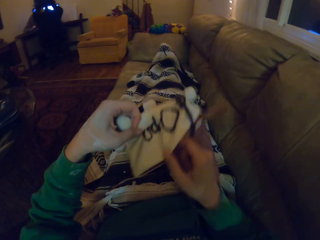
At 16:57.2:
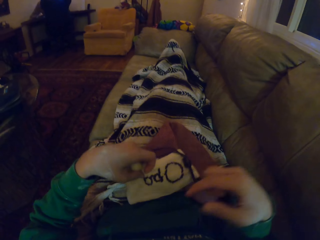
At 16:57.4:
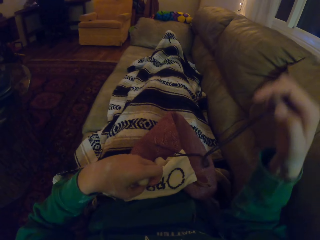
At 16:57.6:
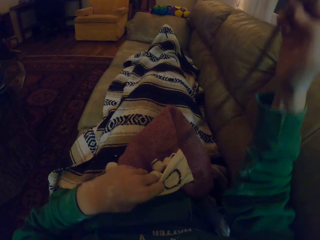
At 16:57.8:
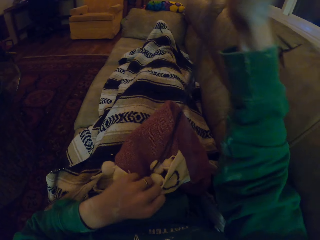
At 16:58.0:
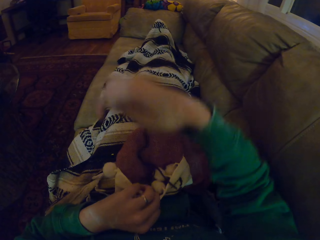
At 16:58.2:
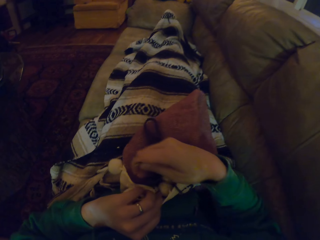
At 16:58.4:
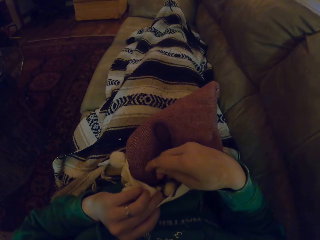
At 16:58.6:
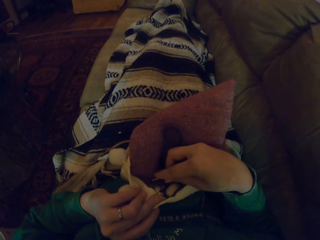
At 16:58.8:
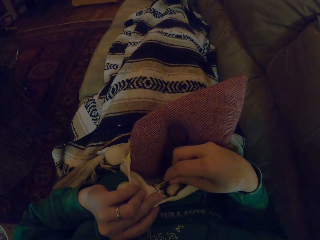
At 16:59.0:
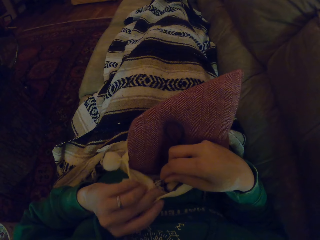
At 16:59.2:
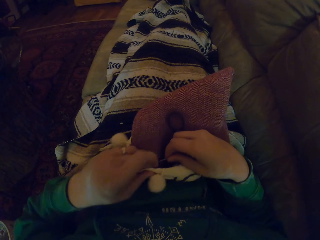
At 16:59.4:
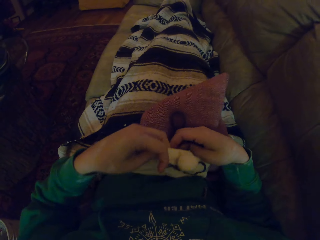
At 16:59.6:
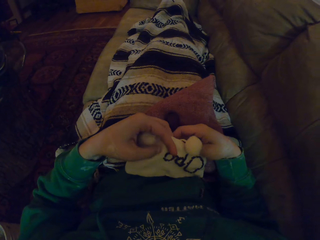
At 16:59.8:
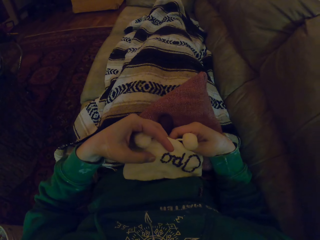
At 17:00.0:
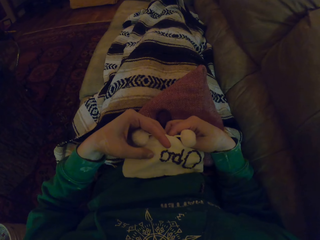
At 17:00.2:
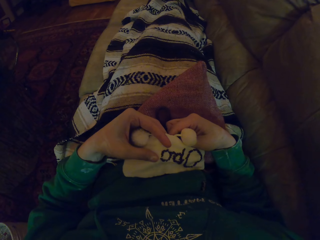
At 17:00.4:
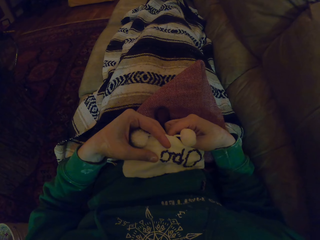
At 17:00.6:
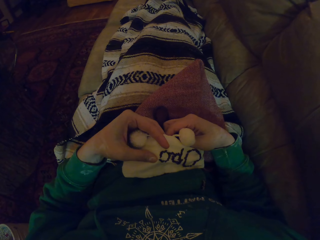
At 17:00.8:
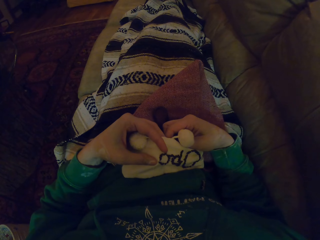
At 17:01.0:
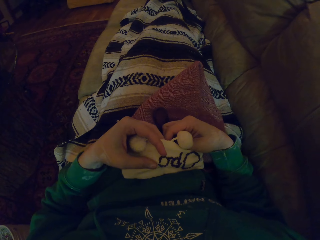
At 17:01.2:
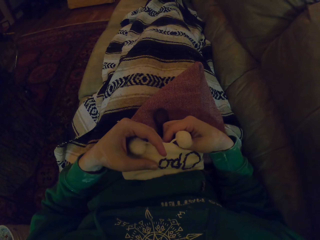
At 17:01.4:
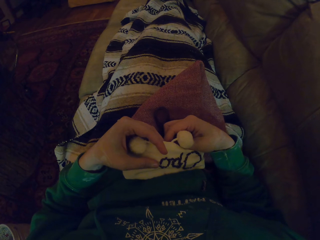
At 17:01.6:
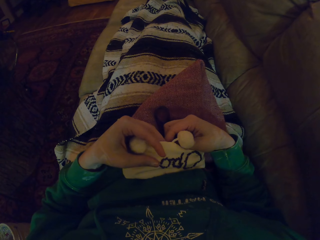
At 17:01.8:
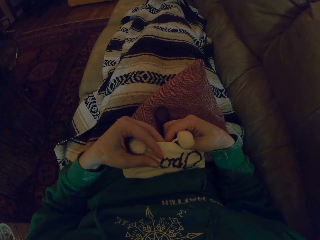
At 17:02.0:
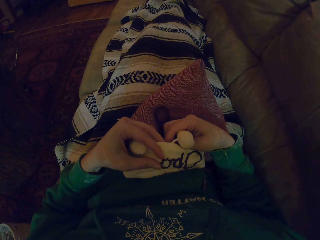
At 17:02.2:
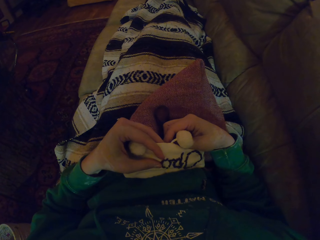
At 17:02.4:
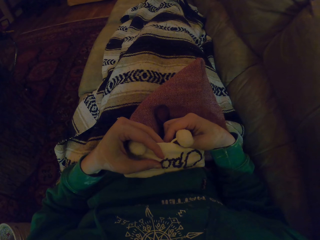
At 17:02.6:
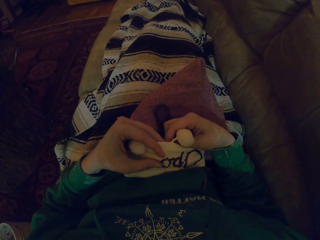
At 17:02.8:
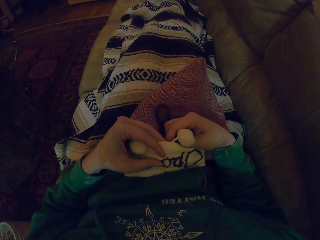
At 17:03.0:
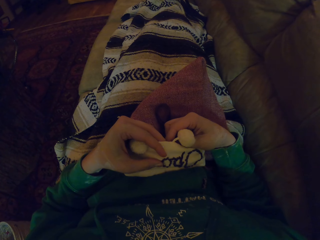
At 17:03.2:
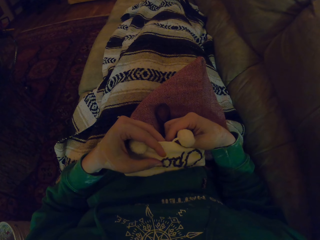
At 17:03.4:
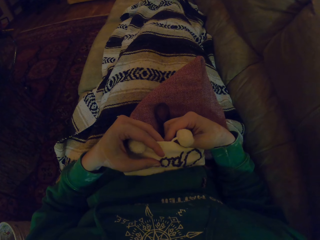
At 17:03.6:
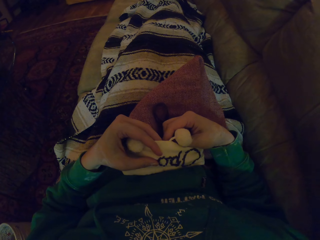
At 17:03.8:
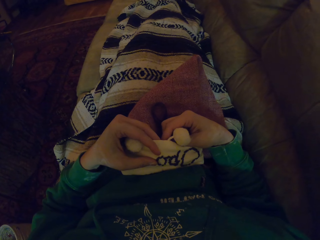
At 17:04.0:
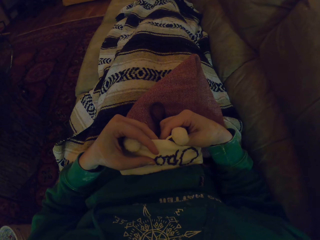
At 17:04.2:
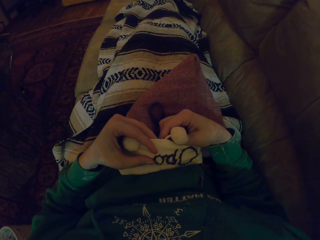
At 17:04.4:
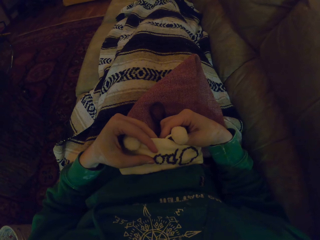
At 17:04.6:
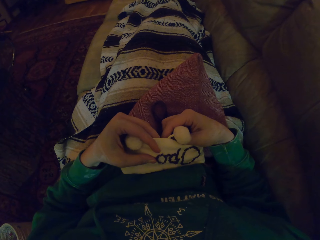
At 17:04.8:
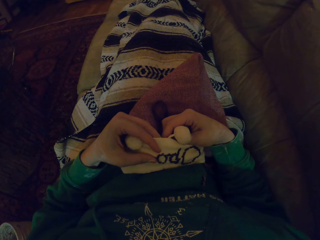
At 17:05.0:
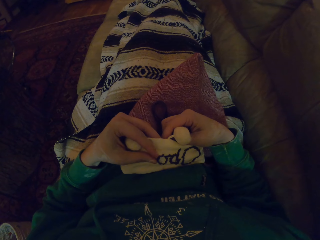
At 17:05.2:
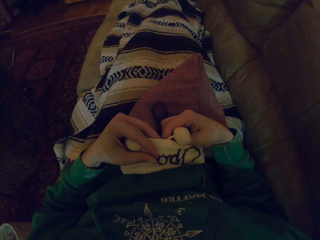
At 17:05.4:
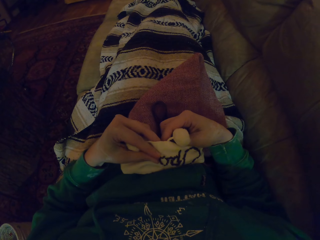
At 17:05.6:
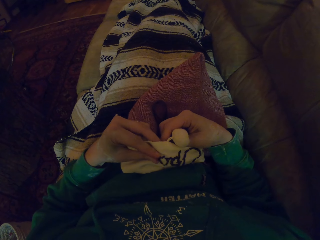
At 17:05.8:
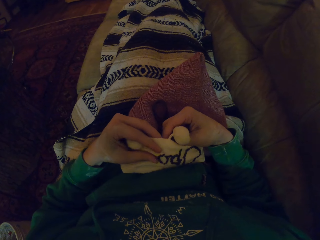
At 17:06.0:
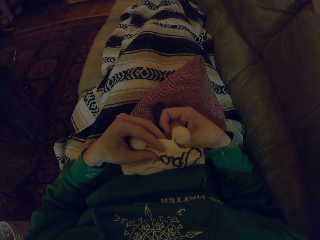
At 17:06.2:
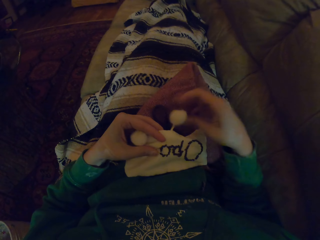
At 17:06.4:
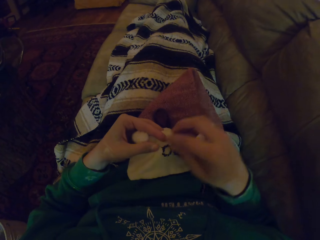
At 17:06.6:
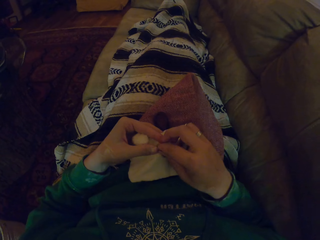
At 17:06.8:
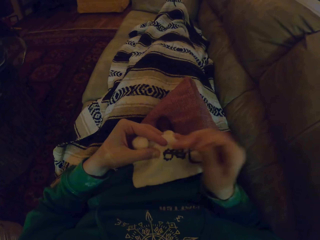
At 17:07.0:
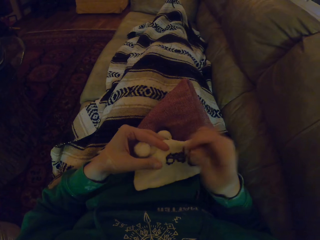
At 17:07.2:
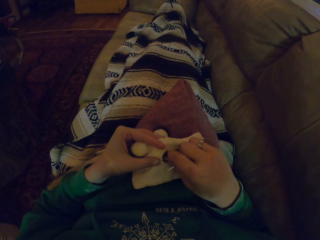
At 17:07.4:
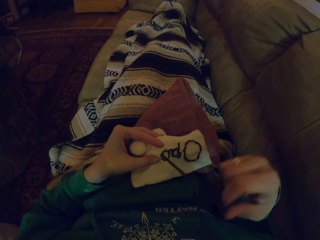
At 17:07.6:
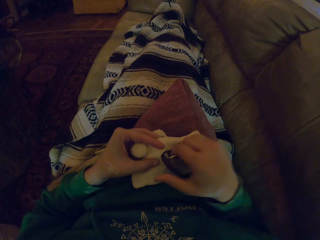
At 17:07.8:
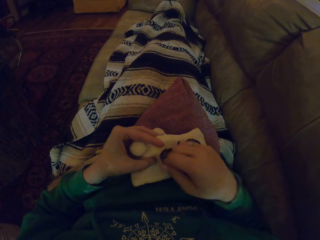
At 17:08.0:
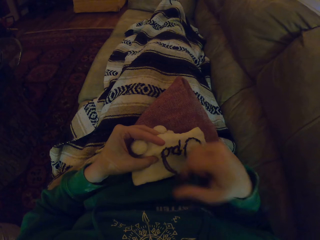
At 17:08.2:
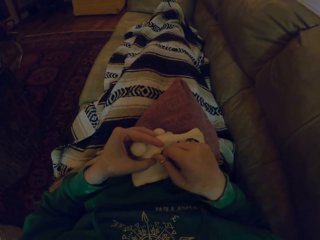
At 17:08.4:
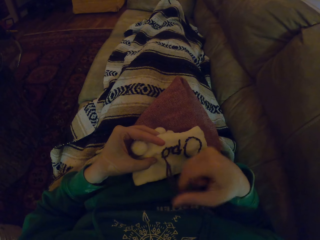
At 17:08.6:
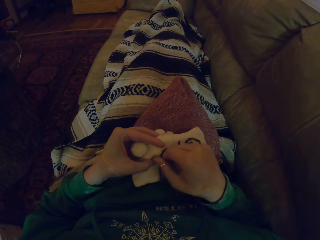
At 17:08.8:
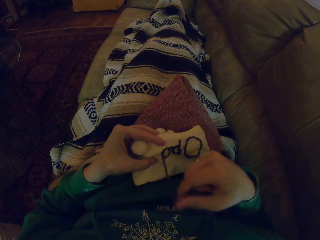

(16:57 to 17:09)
The camera wearer turns the garment. They align the thread. They knit the garment. They pull the thread.

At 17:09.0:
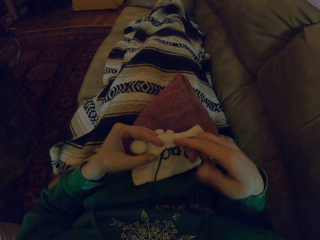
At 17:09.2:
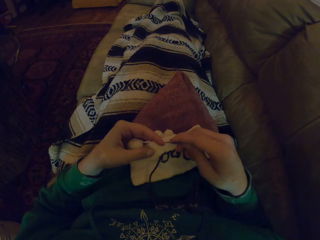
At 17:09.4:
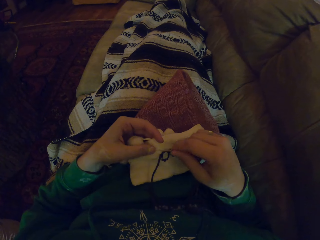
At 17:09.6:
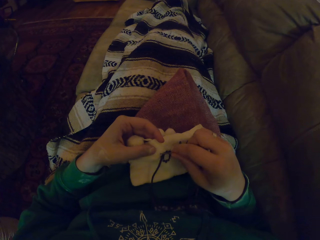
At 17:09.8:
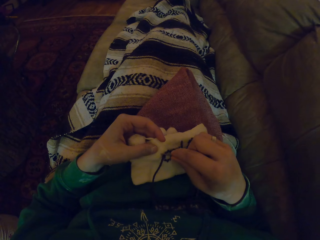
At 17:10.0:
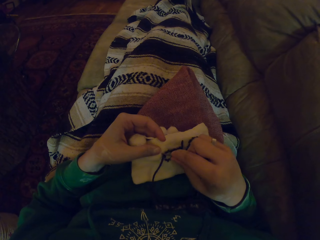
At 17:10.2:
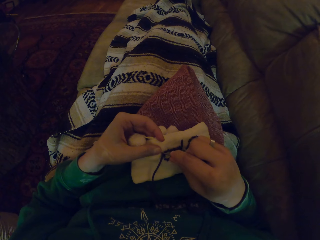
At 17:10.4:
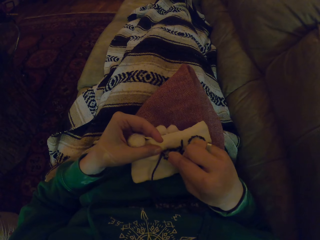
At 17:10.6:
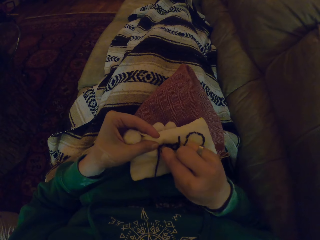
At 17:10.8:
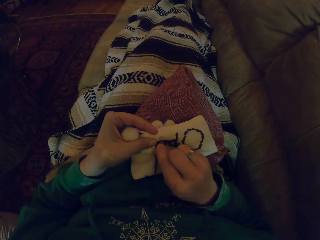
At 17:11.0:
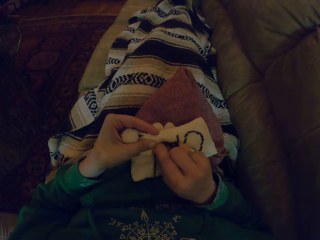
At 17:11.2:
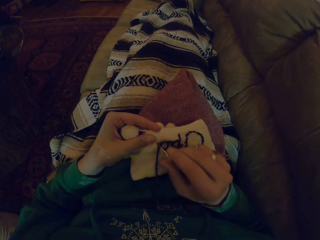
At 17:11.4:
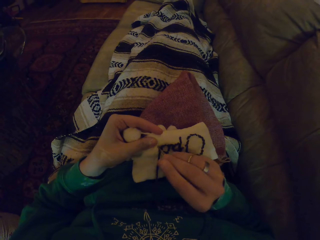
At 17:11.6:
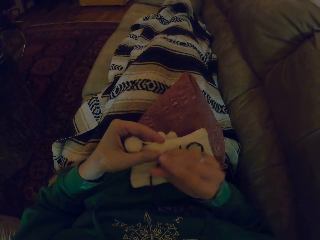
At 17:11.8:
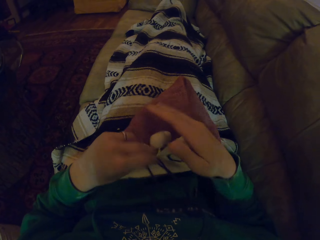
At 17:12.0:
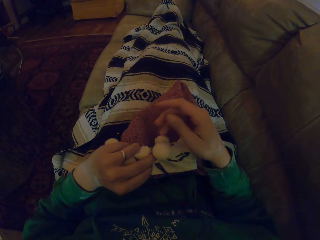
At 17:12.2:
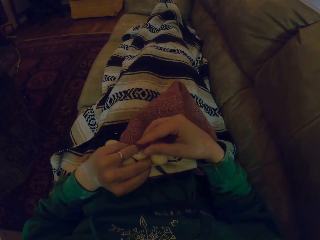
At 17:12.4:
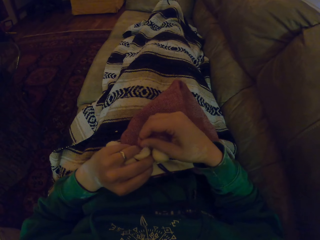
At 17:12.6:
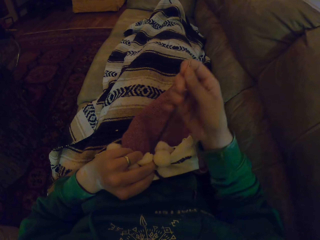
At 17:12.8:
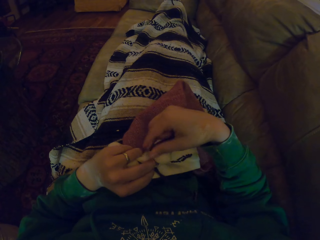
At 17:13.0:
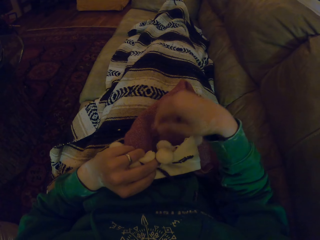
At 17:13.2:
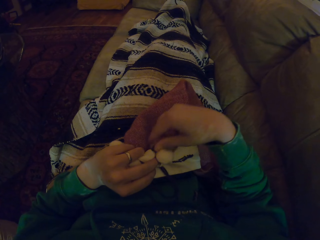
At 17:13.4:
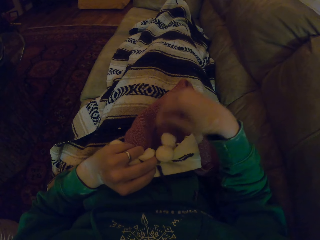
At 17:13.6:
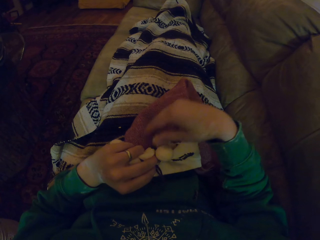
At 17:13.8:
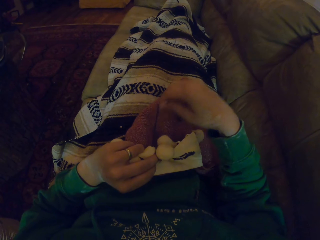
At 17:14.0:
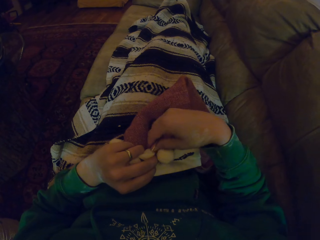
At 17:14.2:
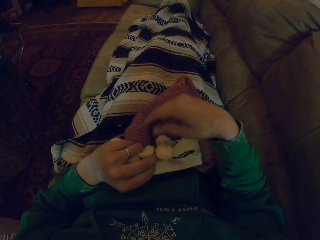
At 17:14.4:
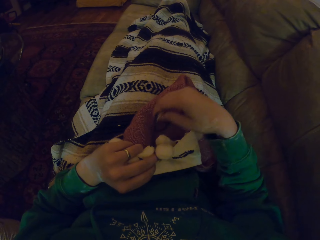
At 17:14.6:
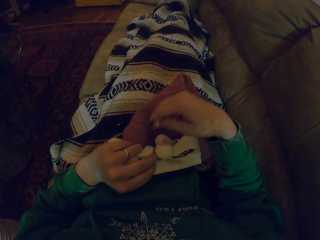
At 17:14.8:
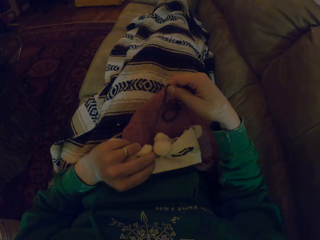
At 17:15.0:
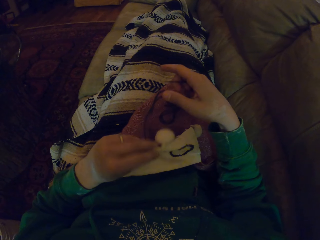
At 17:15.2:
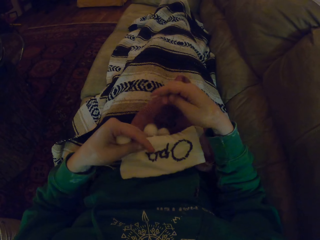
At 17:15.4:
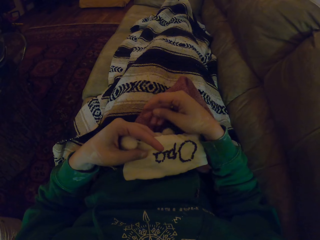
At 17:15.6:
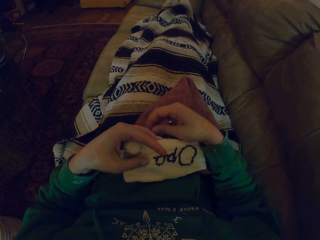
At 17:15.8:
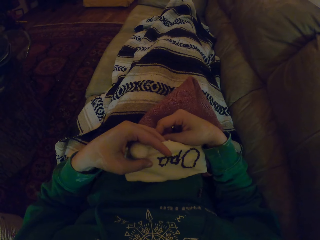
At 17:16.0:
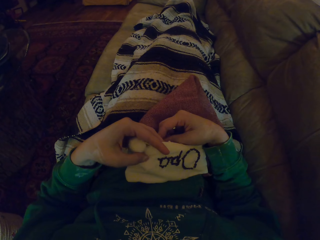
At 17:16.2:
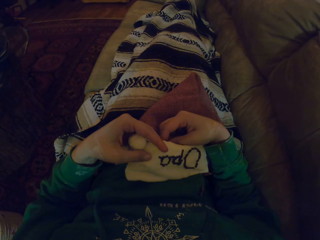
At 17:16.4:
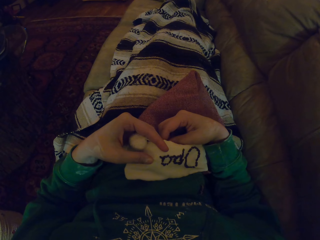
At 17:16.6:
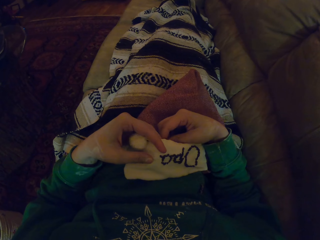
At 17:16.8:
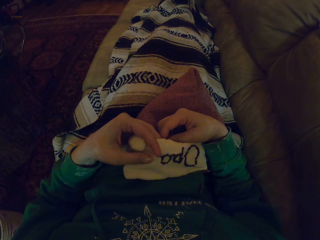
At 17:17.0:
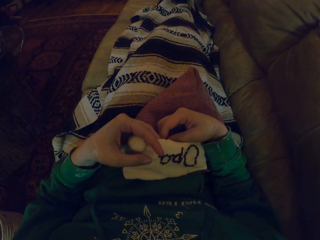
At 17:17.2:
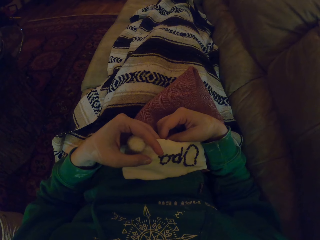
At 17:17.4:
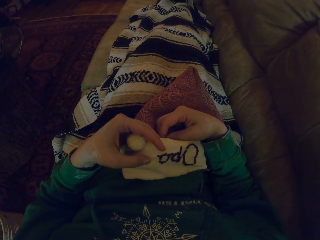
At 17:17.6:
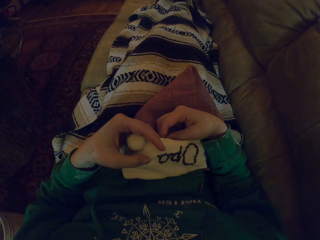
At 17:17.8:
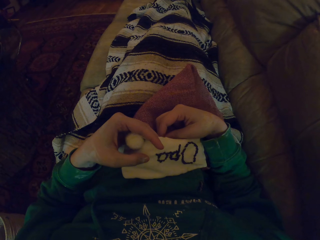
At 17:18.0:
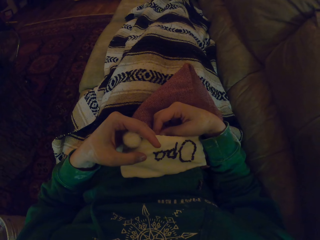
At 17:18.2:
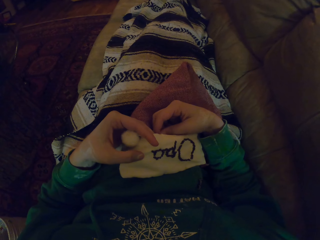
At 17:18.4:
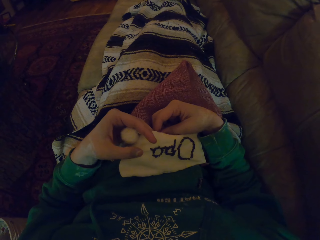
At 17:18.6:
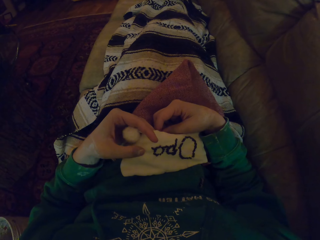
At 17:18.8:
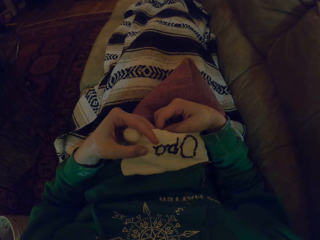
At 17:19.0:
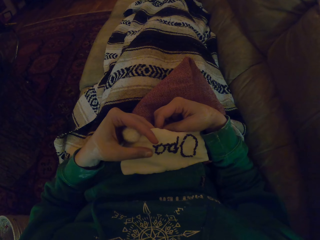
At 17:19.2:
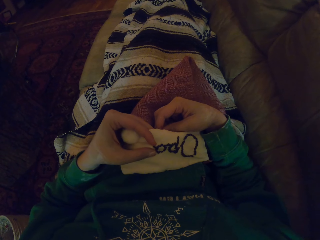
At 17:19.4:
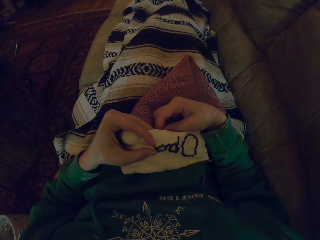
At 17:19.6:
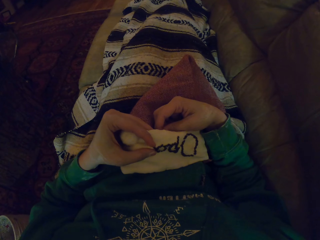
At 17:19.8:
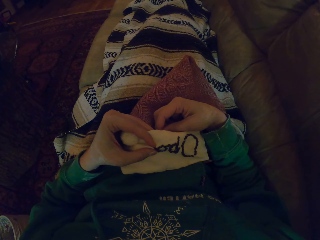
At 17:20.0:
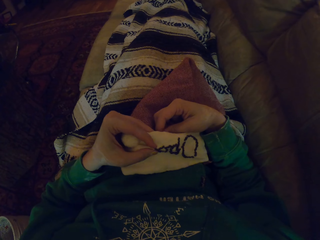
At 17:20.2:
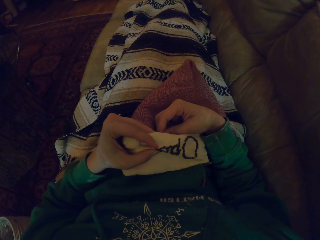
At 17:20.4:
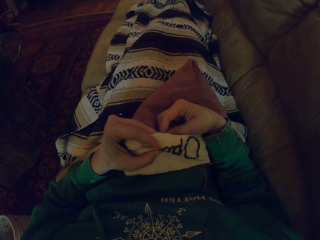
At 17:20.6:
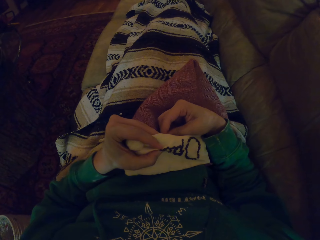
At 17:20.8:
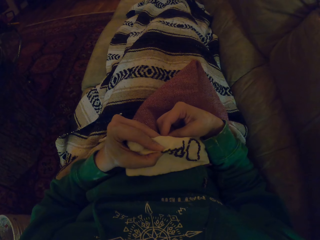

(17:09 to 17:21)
The camera wearer knits the garment. They turn the garment. They pull the thread. They adjust the garment. They knit the garment.
